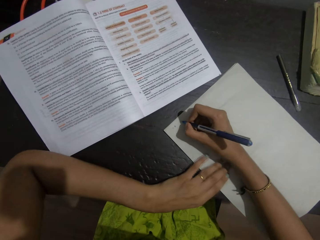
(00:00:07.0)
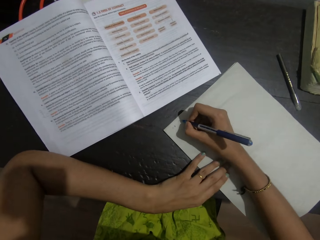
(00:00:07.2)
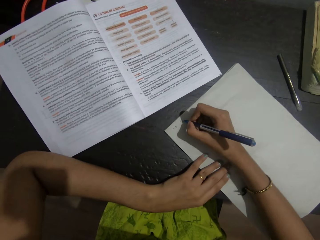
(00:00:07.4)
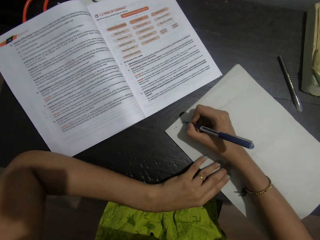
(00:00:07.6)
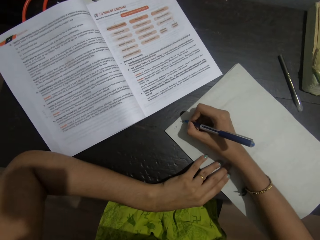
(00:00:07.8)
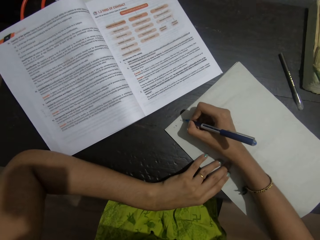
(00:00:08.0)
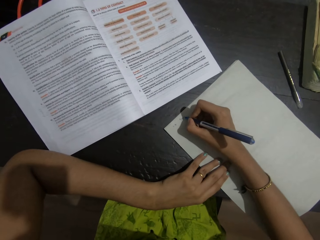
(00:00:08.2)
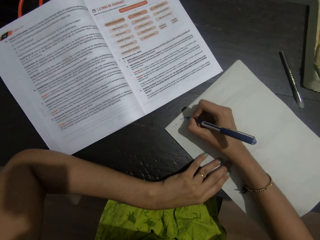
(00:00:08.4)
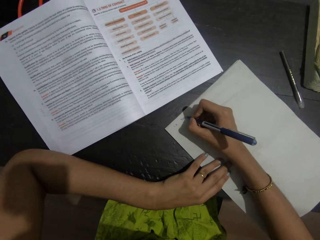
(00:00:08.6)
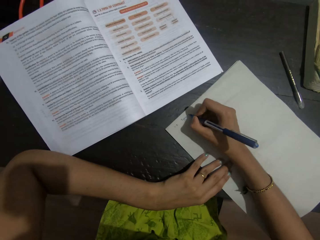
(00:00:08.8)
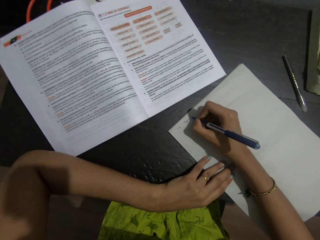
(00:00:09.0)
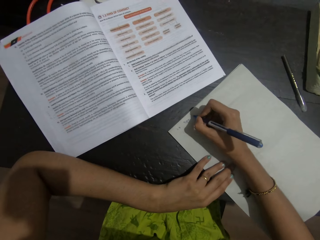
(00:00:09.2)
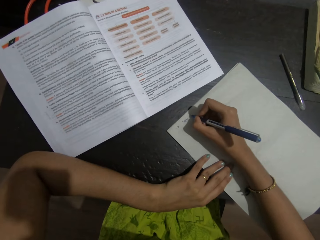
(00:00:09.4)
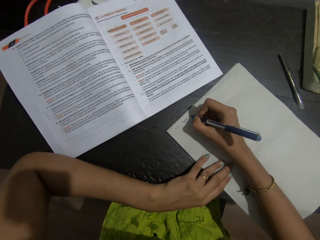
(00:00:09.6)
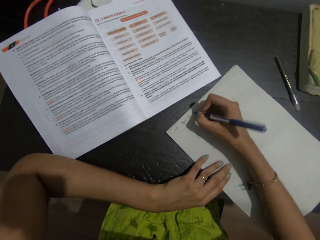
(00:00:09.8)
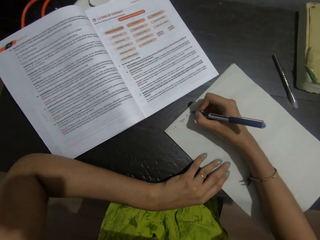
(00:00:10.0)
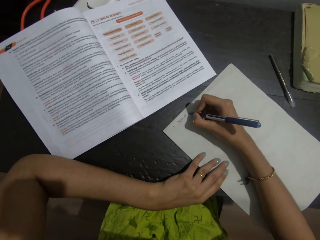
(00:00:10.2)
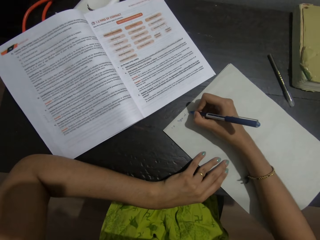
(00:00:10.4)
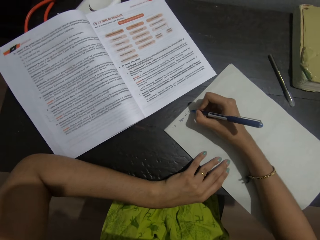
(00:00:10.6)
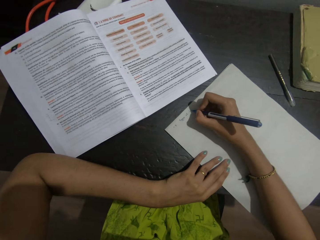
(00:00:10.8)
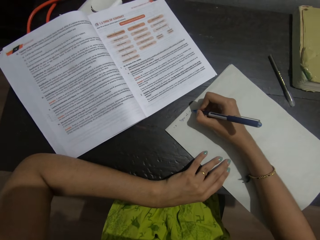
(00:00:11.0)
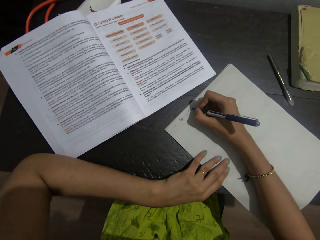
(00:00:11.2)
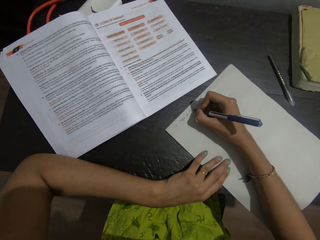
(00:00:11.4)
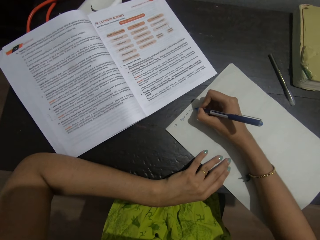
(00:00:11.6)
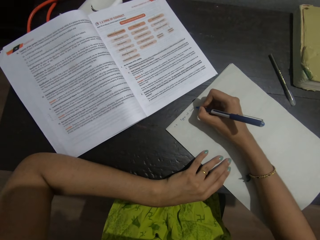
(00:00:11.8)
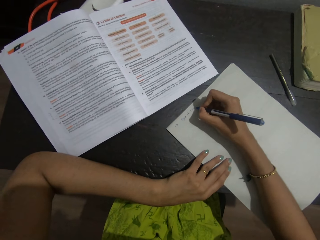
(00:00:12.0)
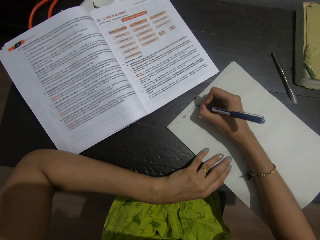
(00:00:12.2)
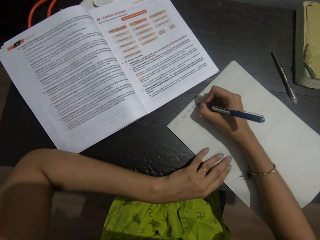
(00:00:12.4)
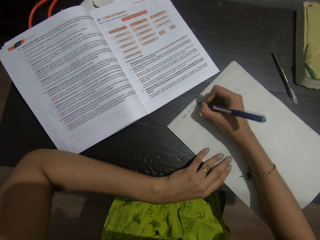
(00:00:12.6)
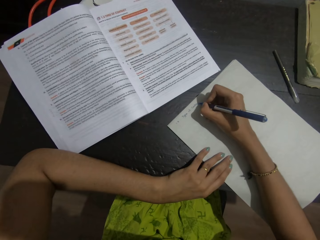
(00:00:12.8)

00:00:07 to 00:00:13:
The camera wearer writes on a paper with a pen on the right hand.

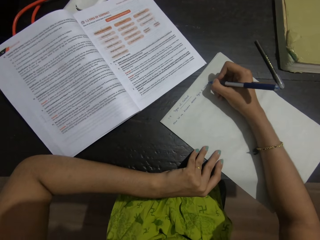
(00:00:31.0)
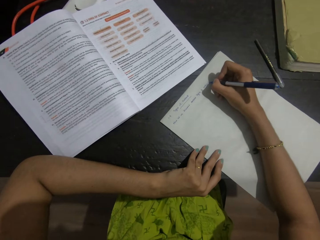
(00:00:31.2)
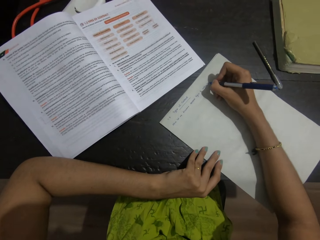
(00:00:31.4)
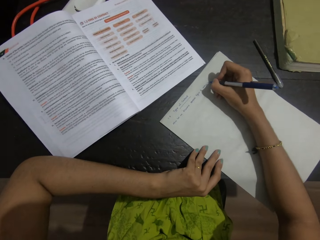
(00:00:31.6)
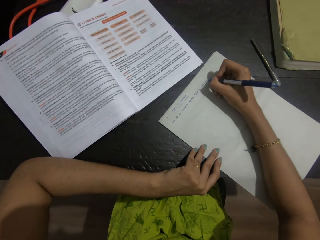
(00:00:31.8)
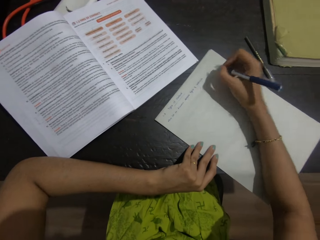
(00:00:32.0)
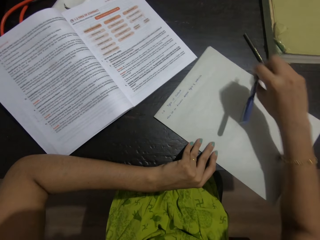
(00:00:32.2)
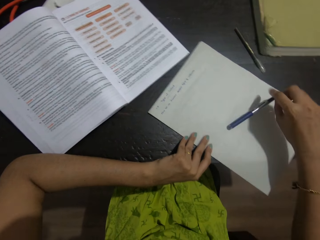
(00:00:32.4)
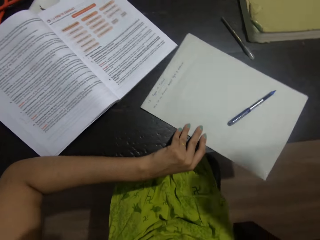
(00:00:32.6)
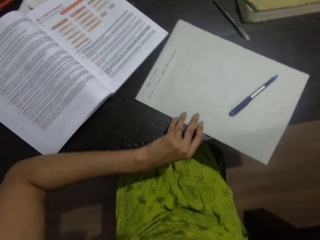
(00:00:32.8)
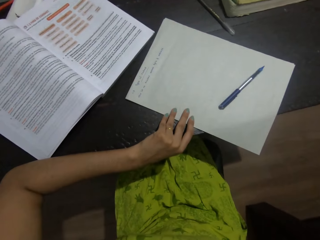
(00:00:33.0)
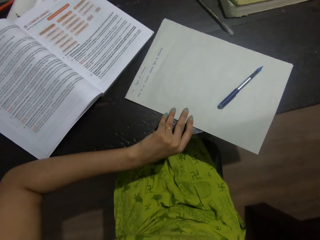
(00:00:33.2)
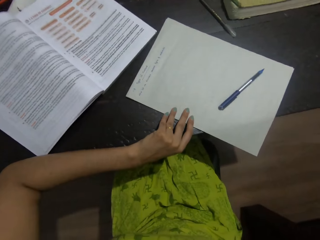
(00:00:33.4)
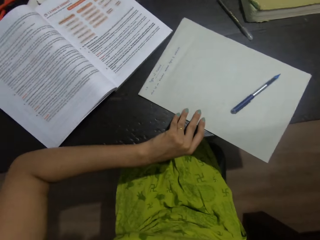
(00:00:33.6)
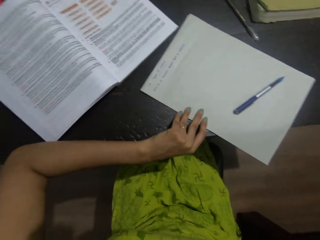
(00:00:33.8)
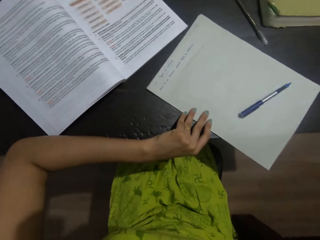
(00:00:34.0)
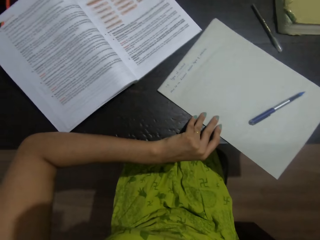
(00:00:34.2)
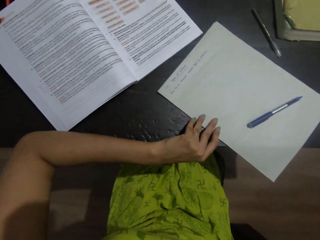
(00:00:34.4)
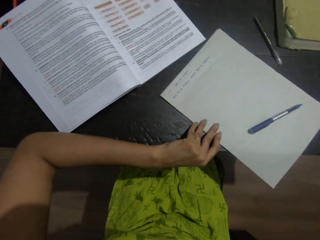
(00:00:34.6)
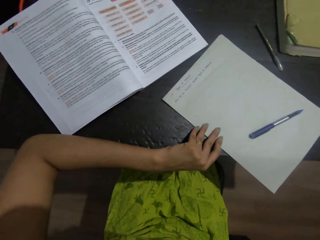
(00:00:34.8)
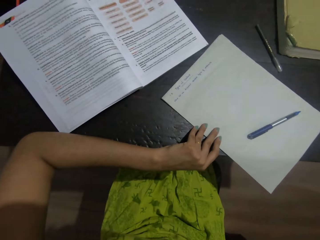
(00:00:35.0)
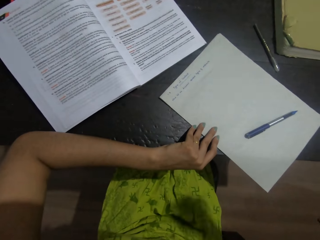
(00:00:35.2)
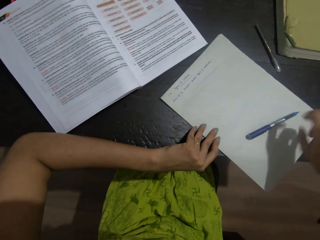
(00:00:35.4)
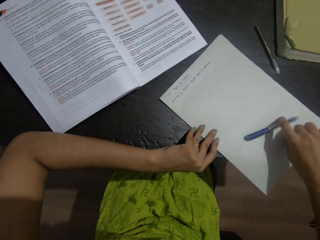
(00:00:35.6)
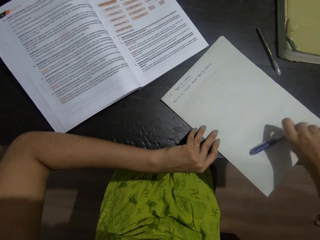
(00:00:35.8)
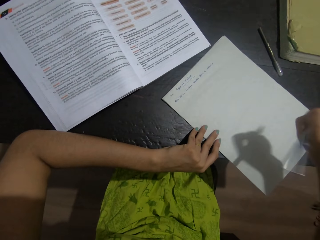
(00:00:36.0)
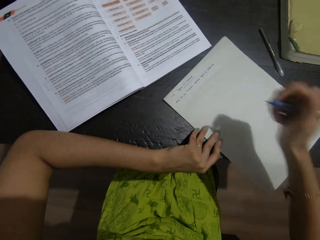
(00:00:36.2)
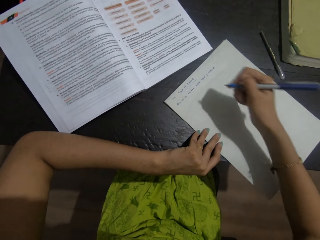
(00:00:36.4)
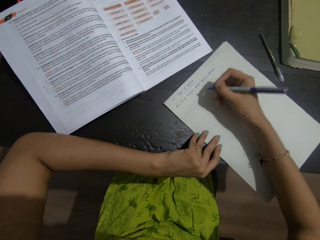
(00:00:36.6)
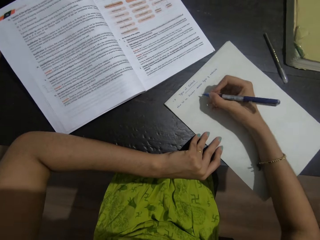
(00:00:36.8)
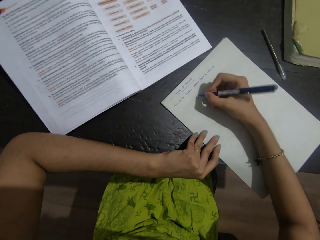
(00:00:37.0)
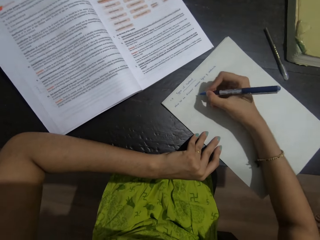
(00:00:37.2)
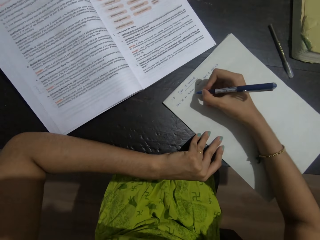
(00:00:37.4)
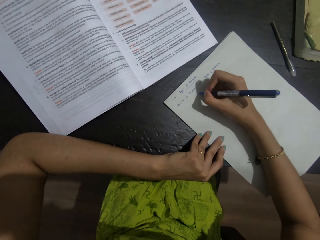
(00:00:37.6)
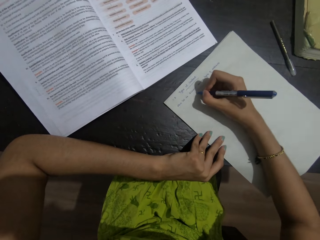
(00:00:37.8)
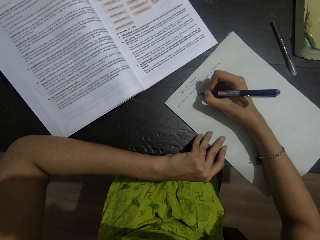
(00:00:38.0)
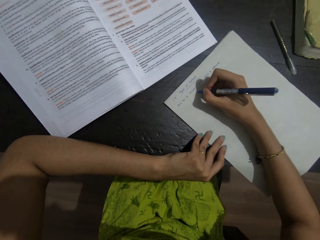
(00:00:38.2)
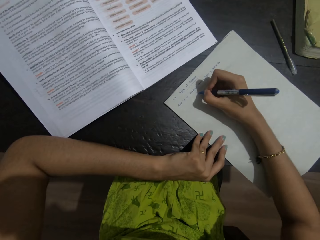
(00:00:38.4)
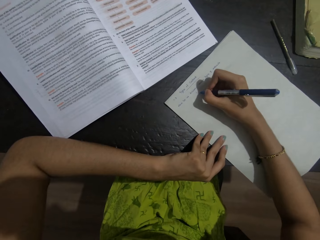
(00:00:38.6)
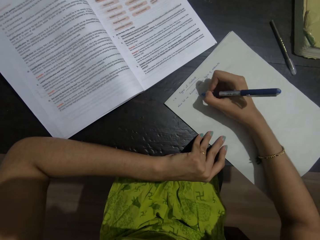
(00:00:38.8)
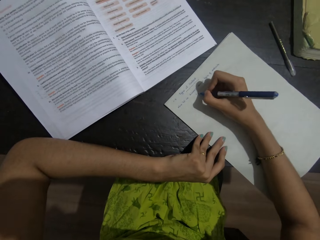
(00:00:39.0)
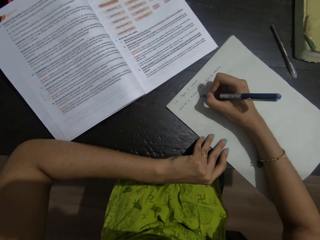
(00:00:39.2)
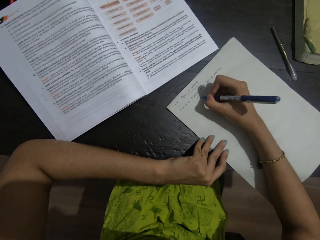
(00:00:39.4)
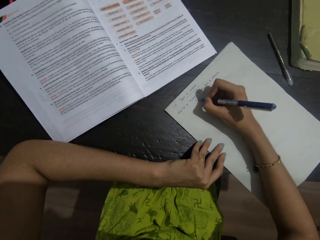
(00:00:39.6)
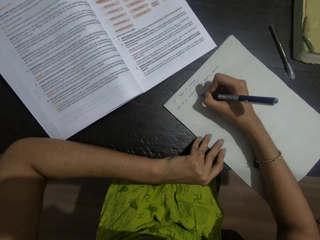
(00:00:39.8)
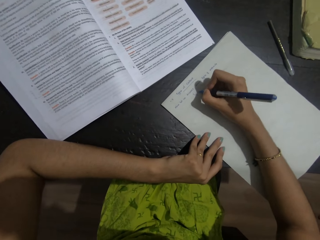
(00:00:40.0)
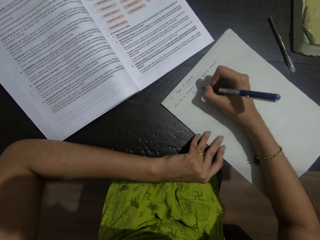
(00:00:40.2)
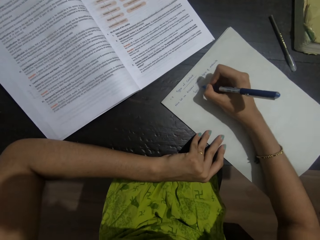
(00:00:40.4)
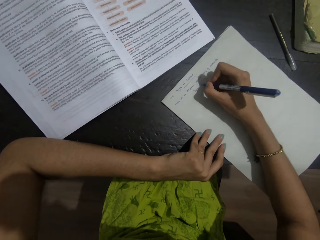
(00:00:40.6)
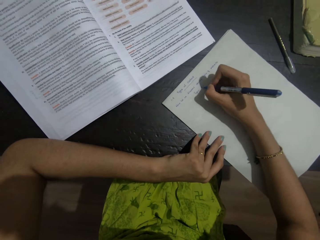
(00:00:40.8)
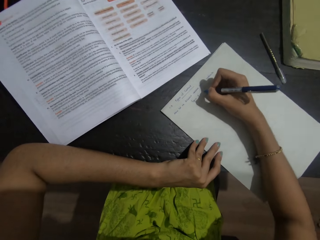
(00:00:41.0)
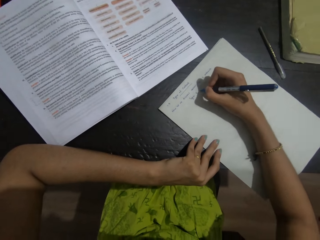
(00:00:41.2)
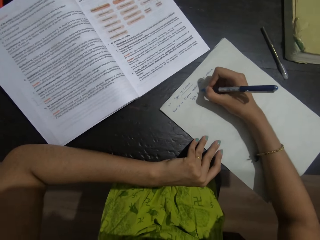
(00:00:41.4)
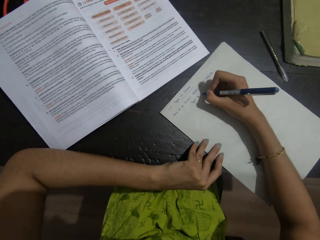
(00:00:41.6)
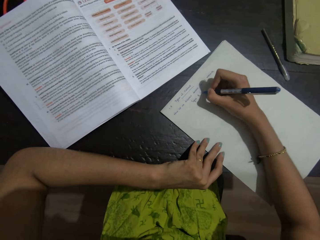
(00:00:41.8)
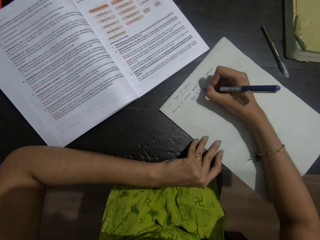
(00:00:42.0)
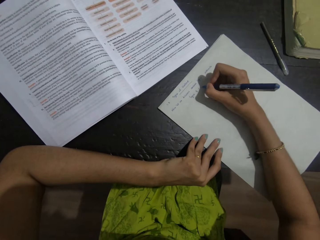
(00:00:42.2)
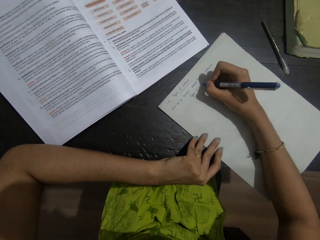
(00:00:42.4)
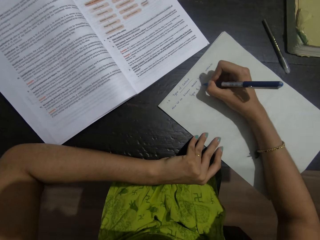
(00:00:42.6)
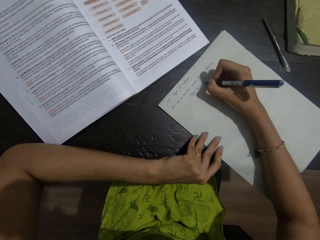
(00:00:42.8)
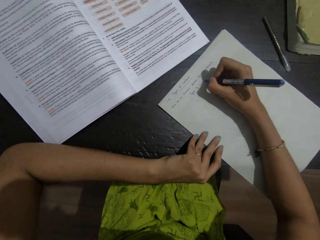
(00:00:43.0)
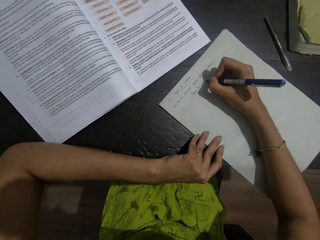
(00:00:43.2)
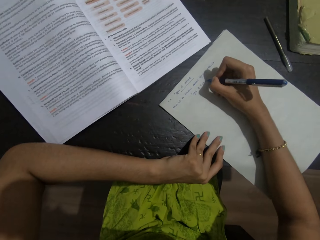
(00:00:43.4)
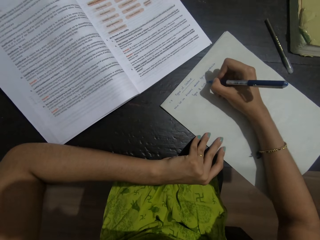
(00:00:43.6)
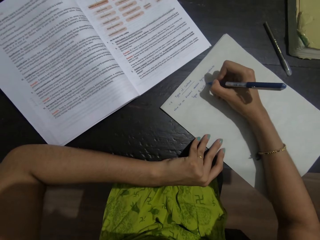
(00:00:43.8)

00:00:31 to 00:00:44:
The camera wearer drops the pen on the paper with the right hand. They move the right hand. They stare at the paper. They pick the pen from the paper with the right hand. They write on the paper with the pen on the right hand.

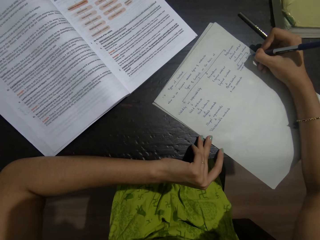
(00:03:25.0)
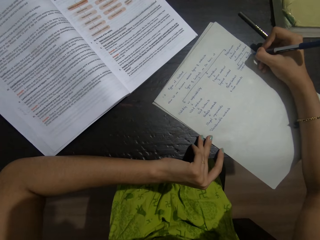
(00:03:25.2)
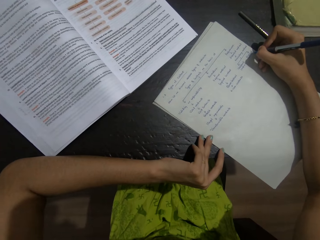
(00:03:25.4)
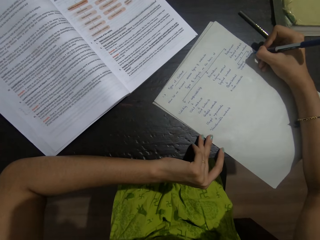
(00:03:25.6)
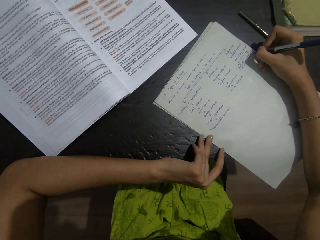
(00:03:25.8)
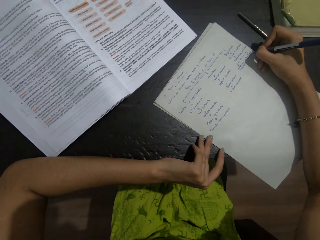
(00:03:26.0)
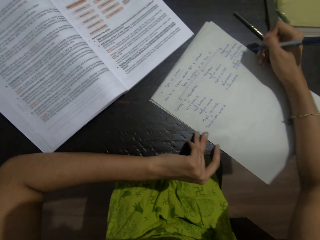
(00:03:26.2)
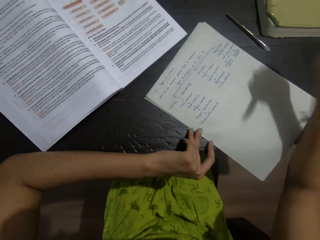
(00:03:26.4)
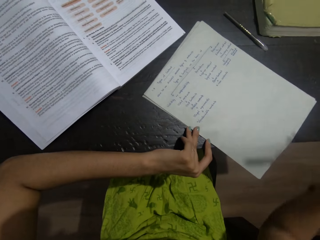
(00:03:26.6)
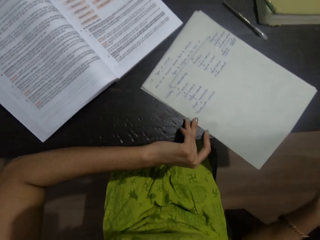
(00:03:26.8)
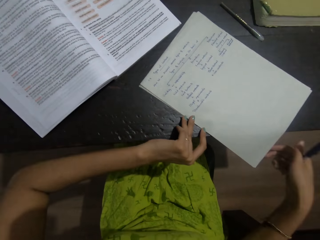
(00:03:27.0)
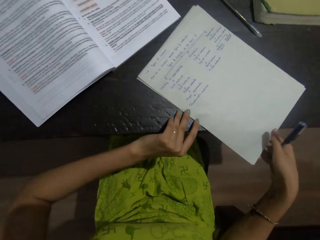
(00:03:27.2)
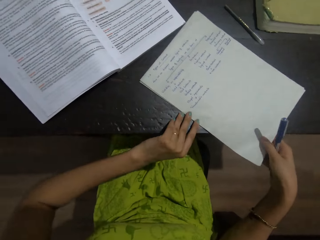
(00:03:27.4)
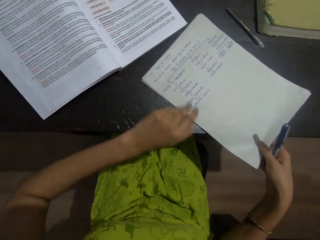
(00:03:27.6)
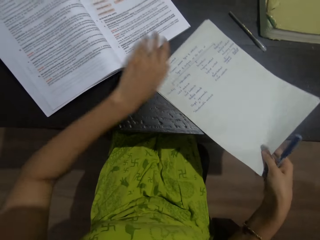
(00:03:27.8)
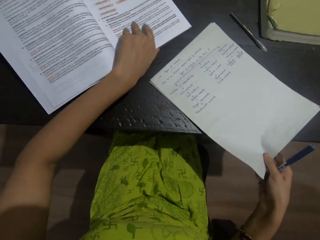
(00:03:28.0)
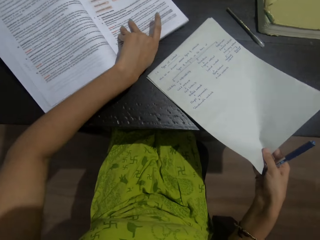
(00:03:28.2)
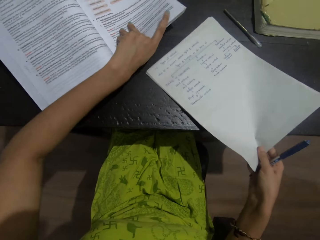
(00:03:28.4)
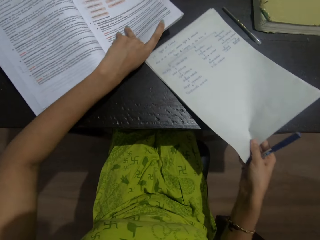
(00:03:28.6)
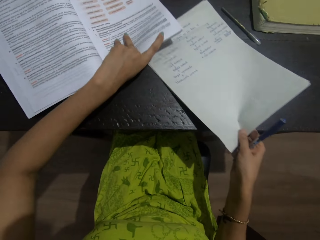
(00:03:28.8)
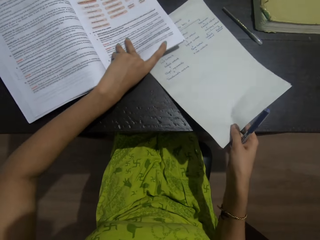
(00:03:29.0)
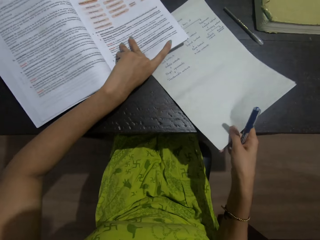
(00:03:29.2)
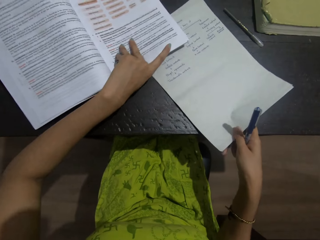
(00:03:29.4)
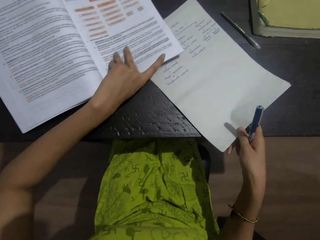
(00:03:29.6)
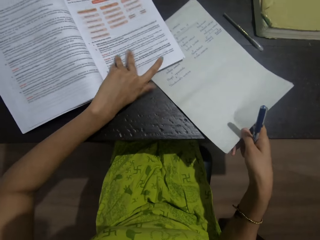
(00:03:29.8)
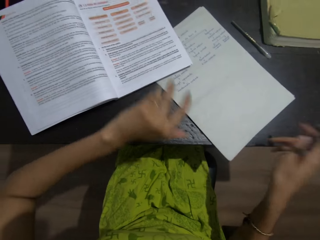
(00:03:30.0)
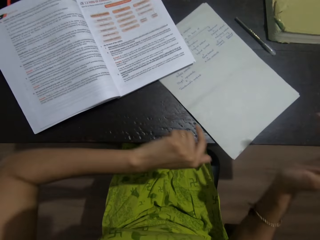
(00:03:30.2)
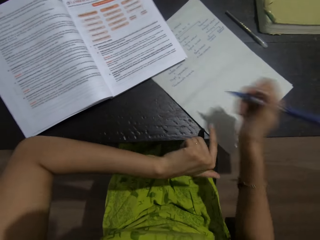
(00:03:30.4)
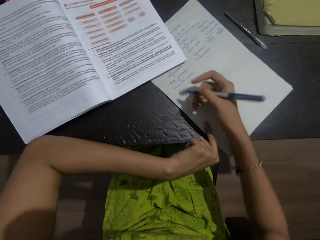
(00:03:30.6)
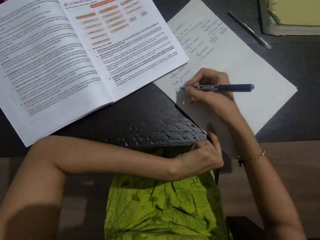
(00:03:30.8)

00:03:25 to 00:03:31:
The camera wearer moves the right hand. They hold the paper with the right hand. They hold a book with the left hand. They move the book with the left hand. They move the paper on the table with the right hand.
